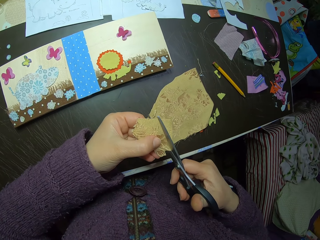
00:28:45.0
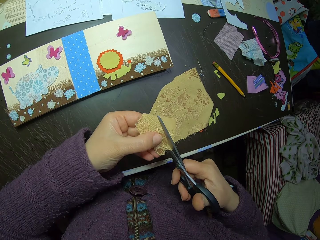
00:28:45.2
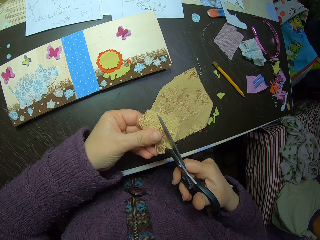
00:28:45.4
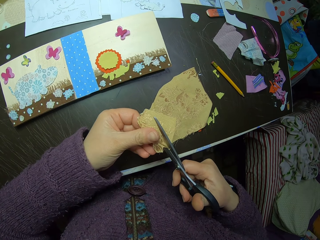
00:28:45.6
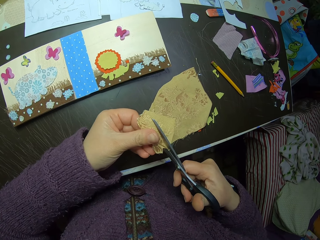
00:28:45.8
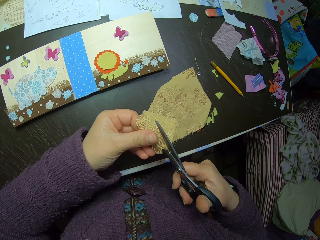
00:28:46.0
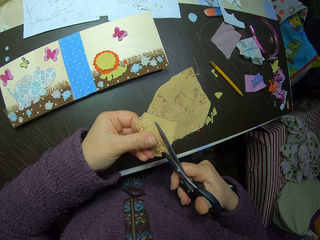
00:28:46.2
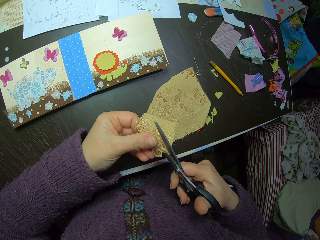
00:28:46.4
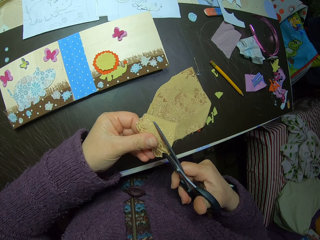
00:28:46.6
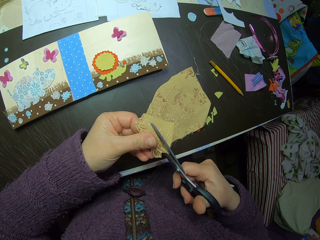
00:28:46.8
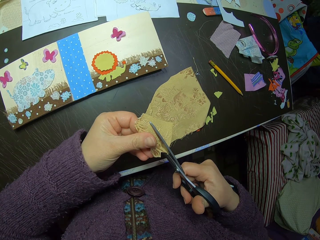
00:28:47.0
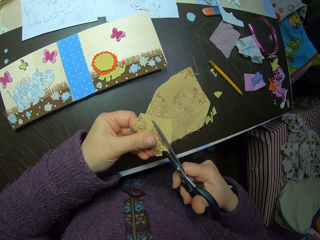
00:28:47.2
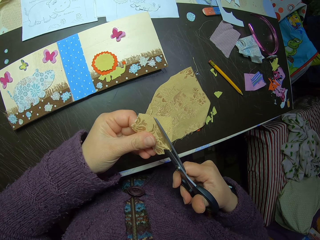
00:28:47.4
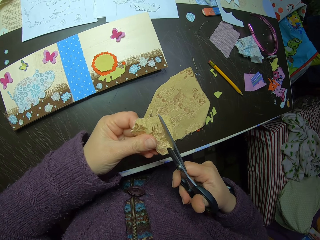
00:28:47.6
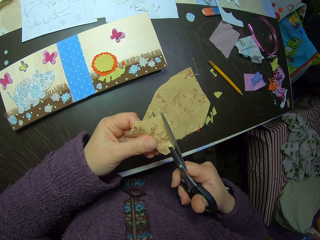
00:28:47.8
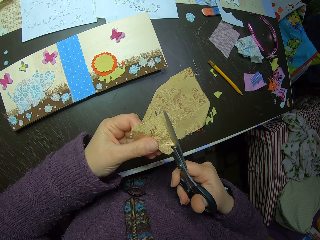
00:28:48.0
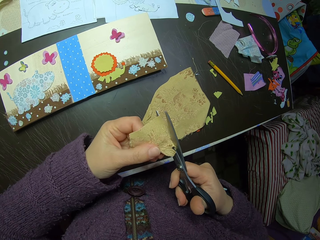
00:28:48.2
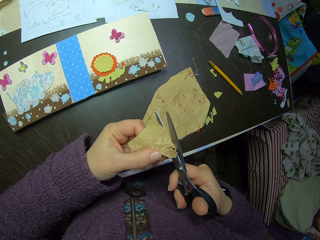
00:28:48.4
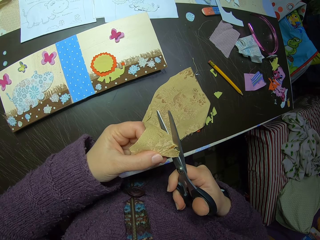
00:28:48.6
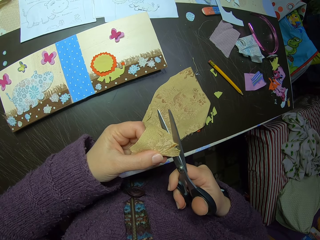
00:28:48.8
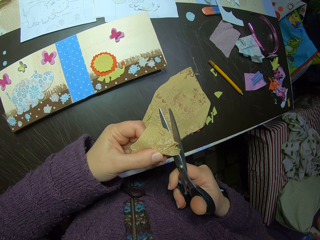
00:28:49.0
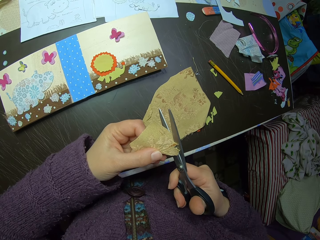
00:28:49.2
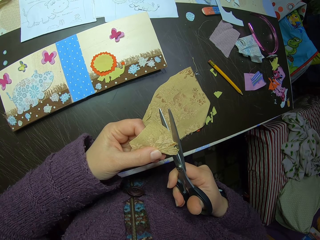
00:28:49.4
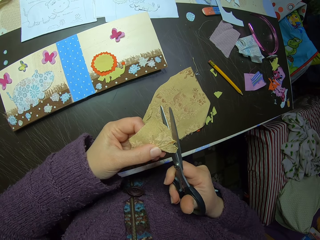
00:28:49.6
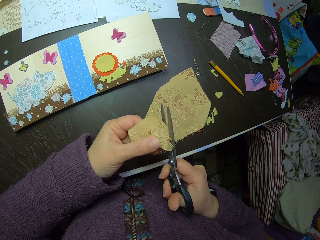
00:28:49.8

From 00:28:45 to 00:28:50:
The camera wearer cuts the piece of cloth with a pair of scissors.

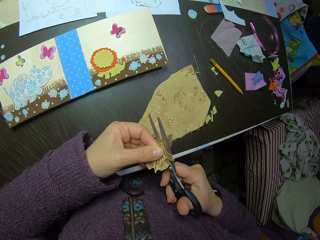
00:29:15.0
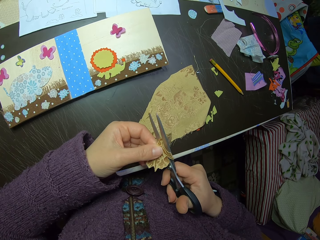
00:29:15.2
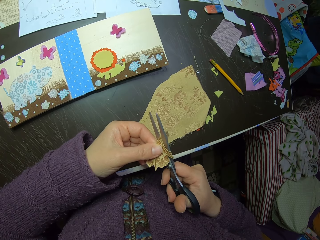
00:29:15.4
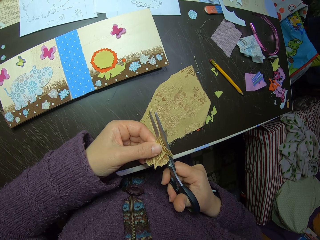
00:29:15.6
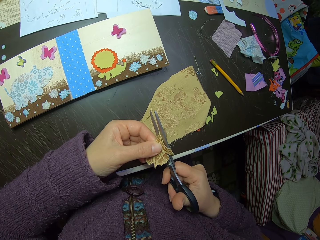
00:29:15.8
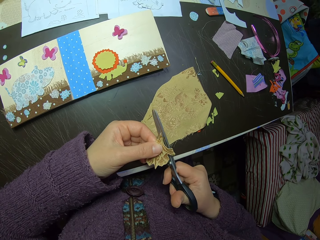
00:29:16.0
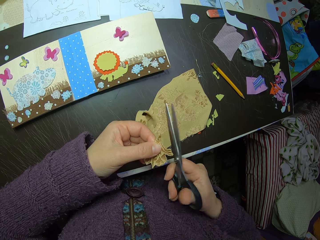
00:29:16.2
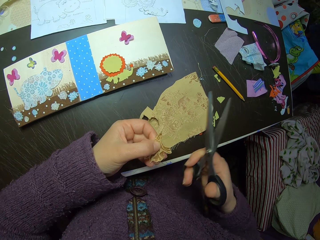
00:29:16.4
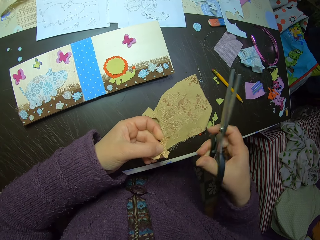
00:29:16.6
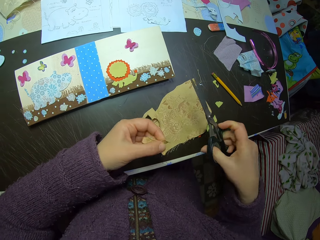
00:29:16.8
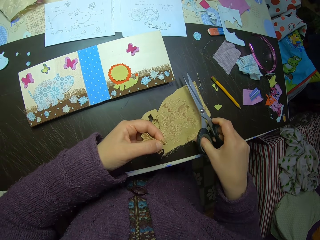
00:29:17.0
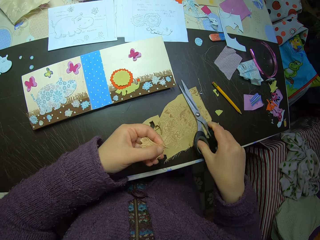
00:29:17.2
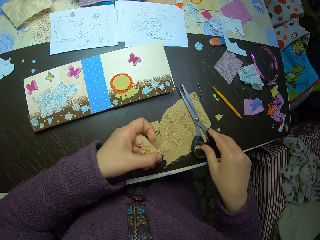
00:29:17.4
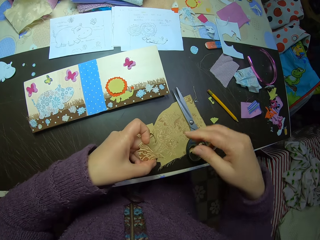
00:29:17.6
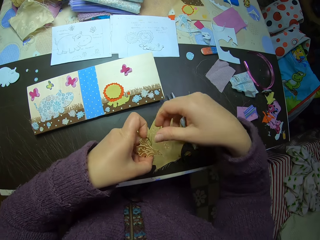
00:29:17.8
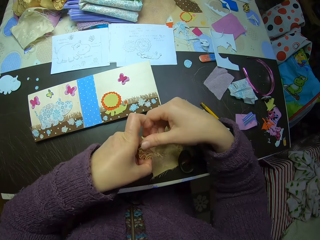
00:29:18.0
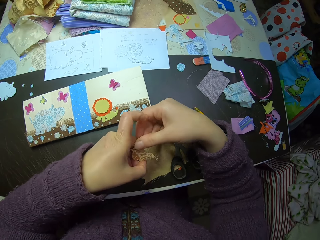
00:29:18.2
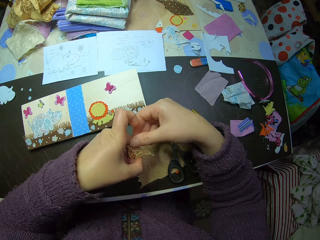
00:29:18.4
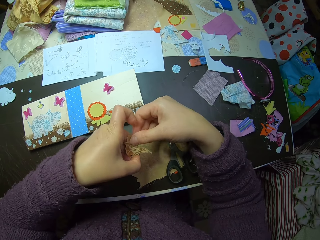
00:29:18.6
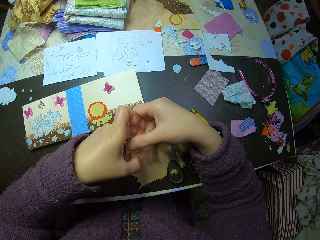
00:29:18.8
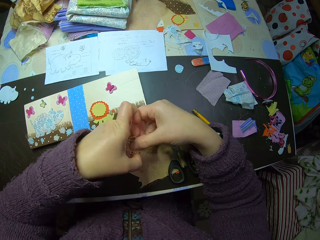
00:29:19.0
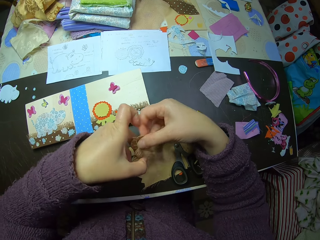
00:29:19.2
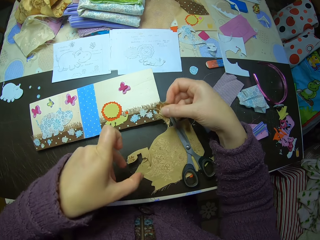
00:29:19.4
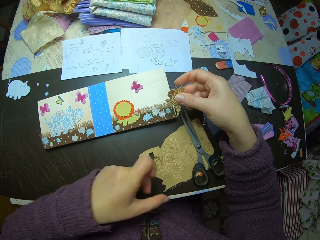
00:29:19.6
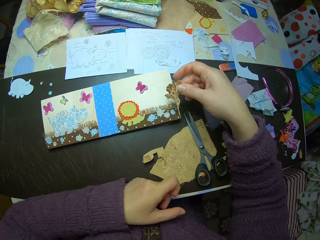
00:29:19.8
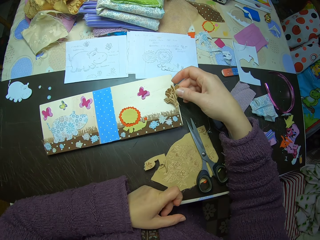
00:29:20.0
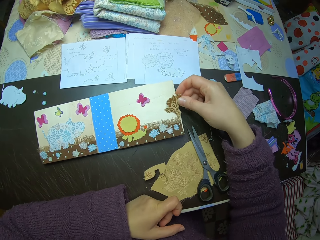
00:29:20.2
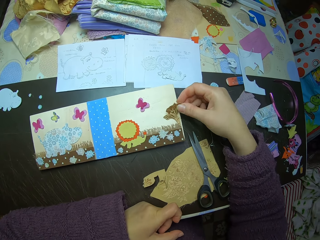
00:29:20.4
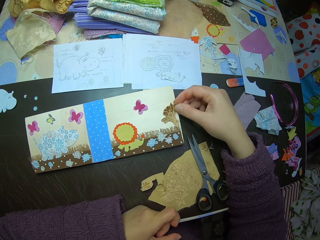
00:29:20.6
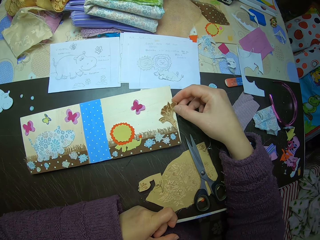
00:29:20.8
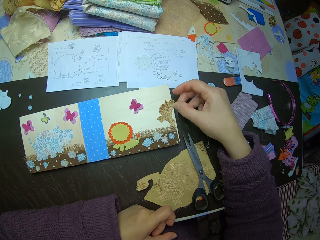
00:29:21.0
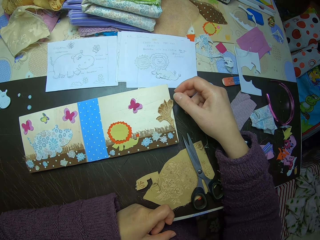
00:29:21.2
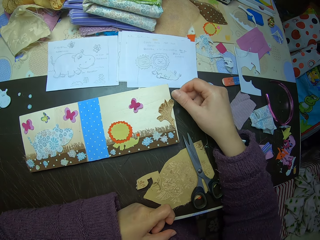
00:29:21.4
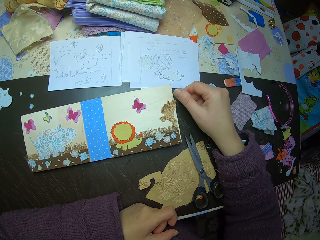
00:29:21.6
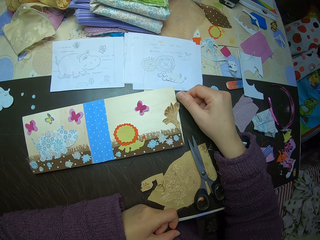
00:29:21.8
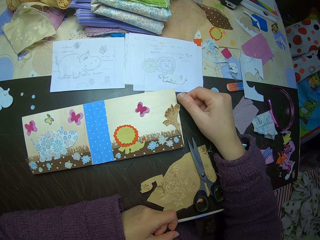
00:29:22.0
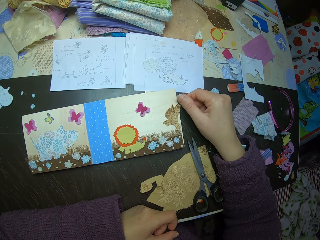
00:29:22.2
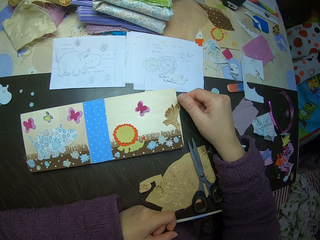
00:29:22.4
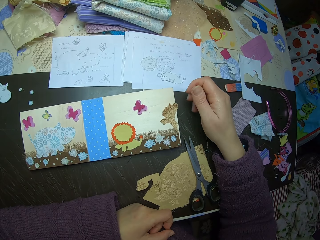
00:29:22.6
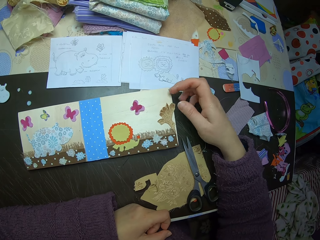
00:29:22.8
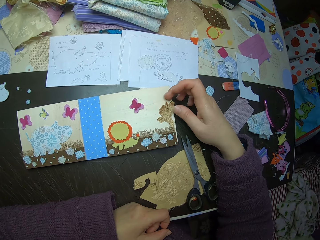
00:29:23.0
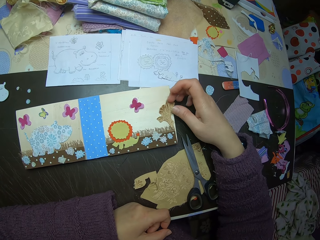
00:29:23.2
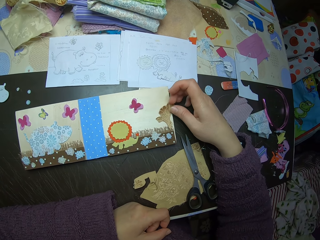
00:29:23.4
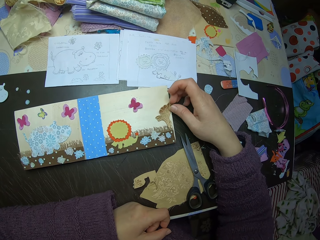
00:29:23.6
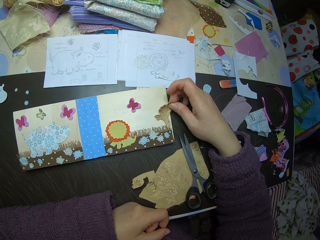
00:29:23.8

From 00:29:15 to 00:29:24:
The camera wearer holds the piece of cloth. She puts the pair of scissors on the table. She holds the piece of cloth. She collects the fabric cut-out with her right hand. She places the fabric cut-out on the paper collage.

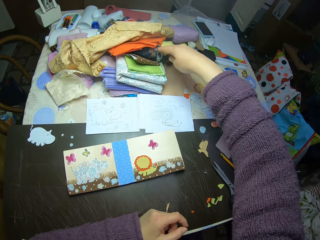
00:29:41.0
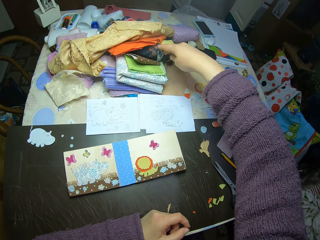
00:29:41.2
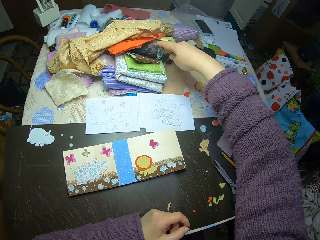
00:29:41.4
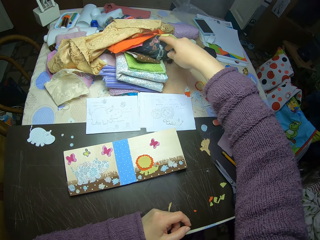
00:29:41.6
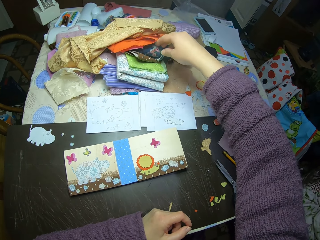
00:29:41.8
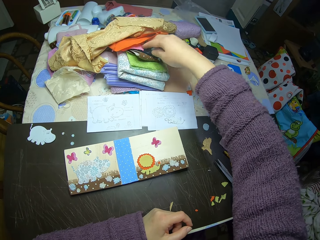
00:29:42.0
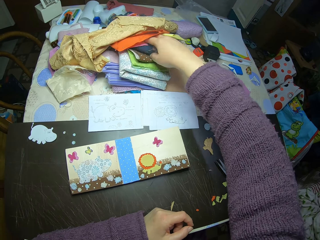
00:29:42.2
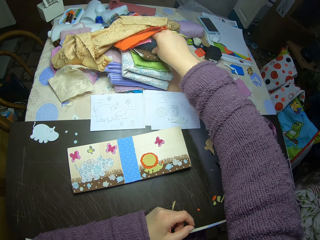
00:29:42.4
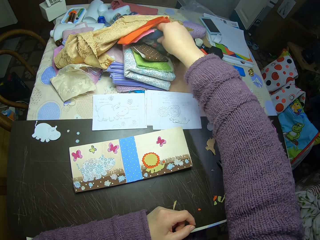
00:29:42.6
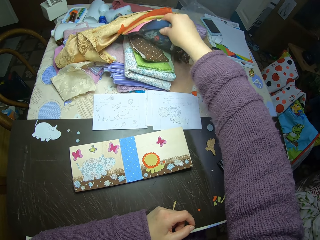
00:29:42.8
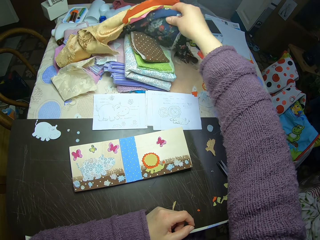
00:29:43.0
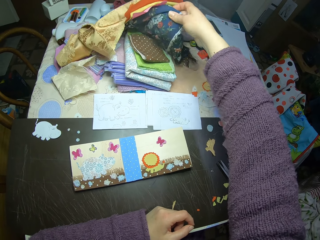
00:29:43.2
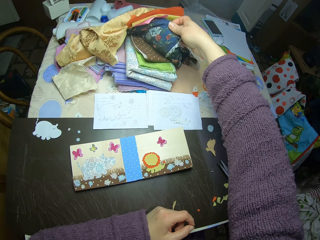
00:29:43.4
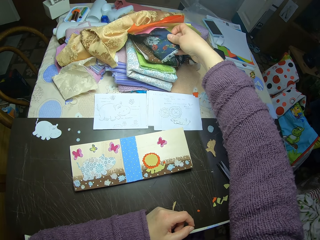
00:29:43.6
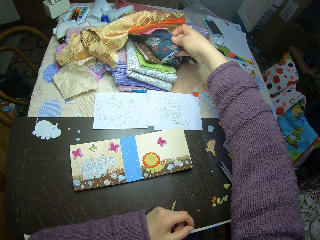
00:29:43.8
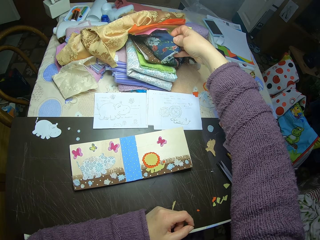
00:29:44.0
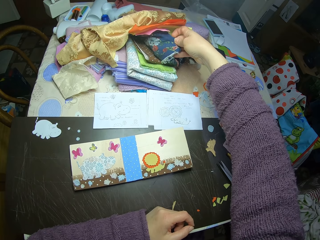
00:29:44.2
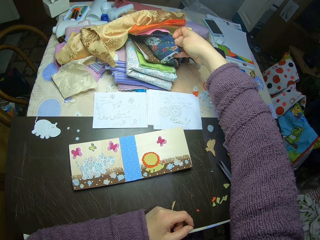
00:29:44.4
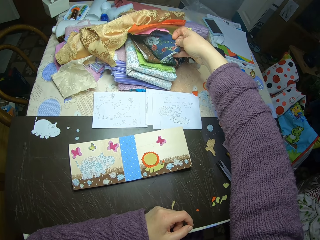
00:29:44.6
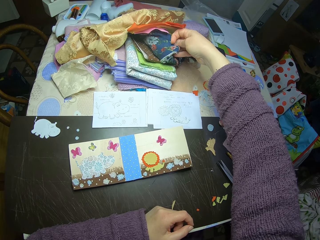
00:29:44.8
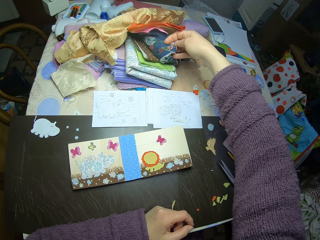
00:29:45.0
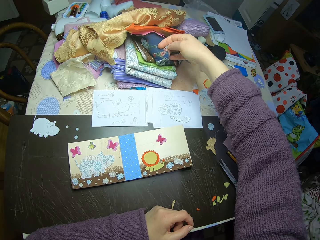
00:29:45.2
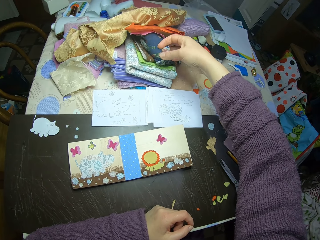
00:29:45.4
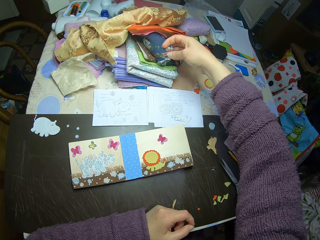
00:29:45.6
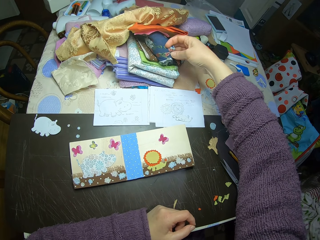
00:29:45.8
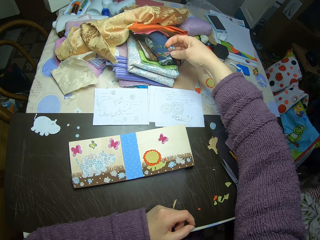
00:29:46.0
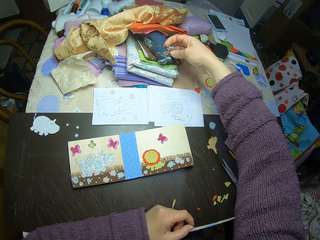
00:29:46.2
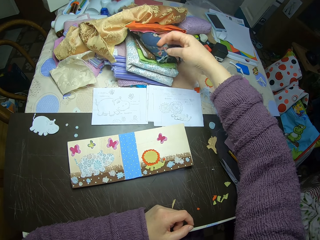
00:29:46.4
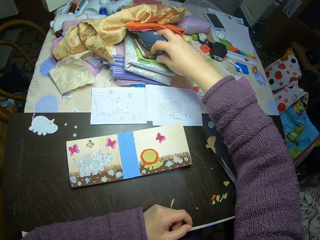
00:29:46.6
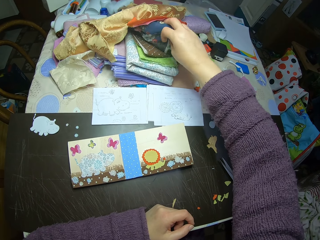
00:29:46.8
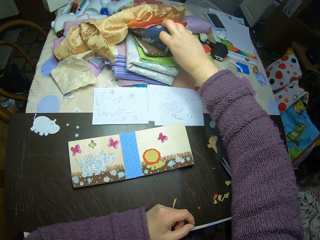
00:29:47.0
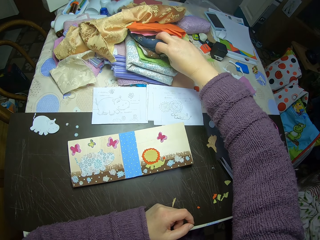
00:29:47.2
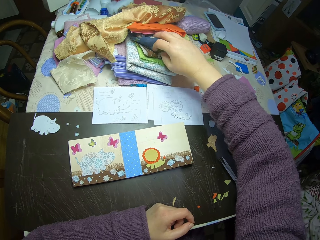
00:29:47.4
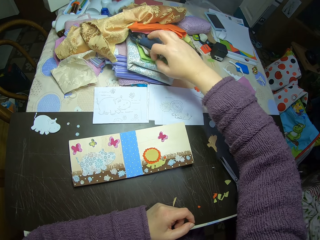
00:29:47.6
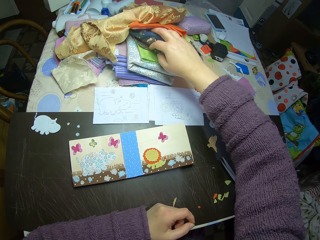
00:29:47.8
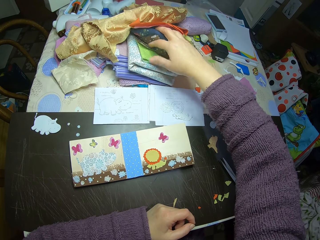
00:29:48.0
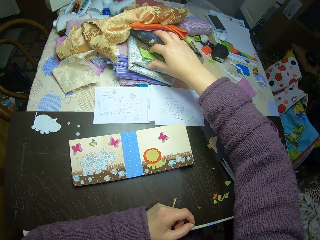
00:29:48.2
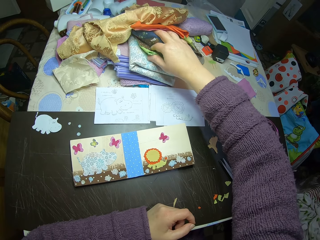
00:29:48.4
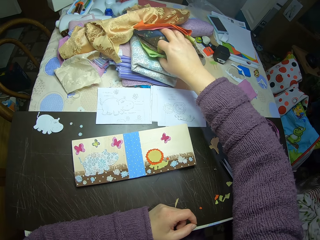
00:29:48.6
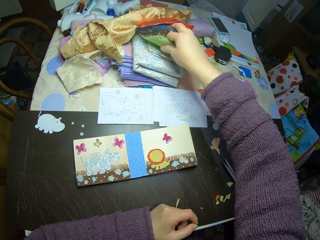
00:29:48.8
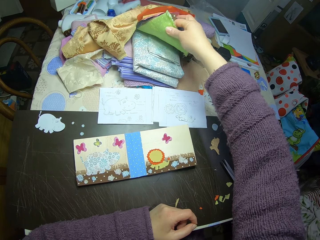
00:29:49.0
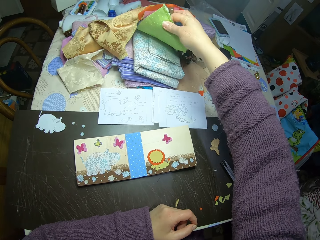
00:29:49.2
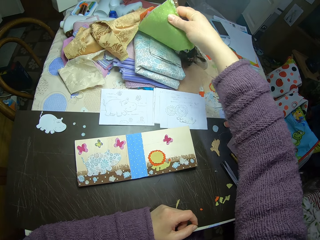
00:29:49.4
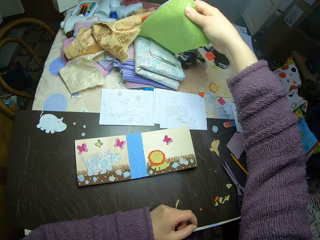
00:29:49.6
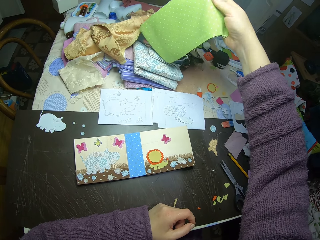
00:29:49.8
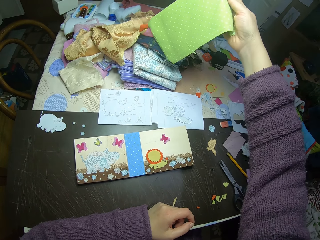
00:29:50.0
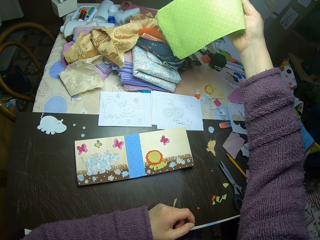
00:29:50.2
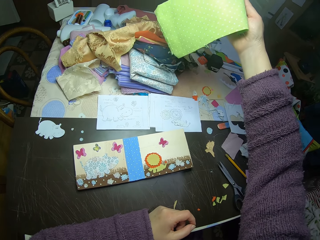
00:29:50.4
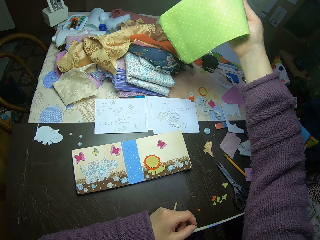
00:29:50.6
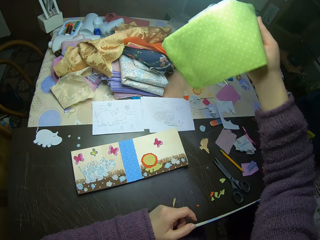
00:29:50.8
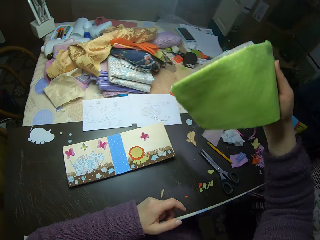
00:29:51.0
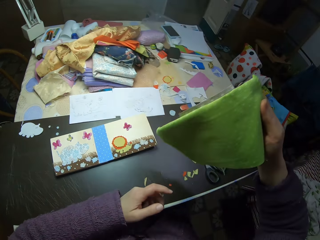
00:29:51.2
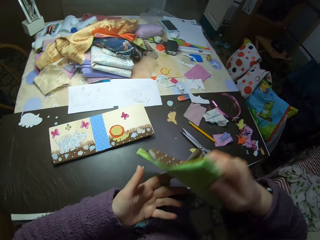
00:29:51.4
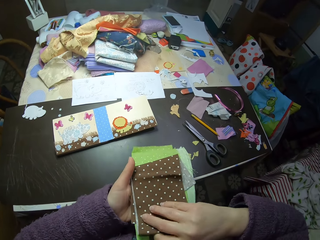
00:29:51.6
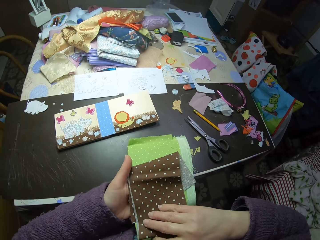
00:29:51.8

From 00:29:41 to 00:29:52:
The camera wearer flips through the fabrics on the table. She holds the piece of cloth on the table. She picks up two fabrics from the heap of fabrics on the table with her right hand. She flips the fabrics over her left hand.
